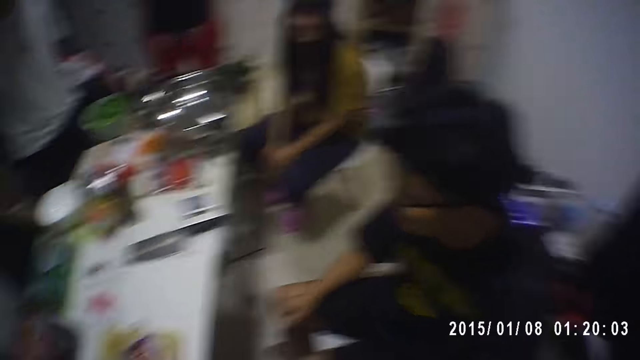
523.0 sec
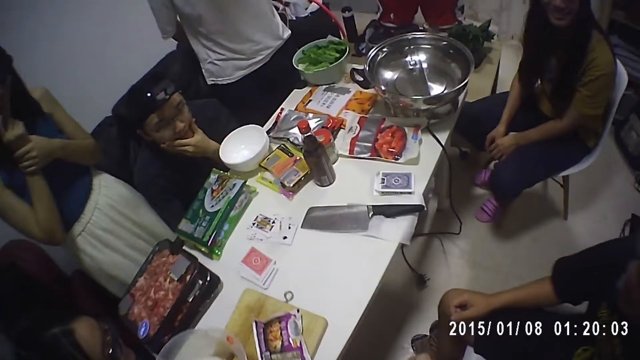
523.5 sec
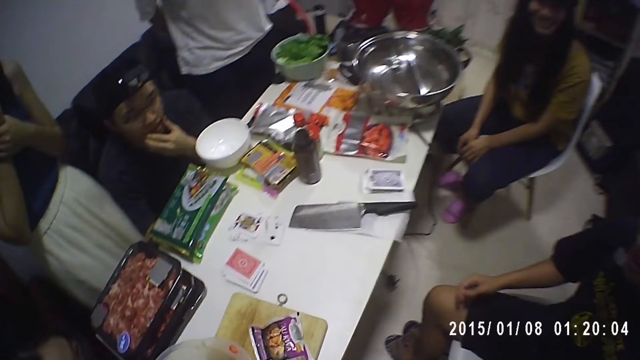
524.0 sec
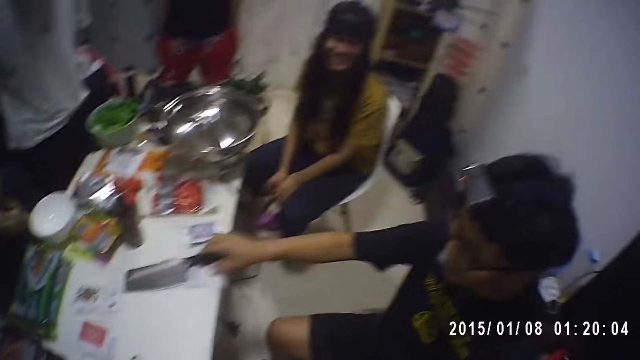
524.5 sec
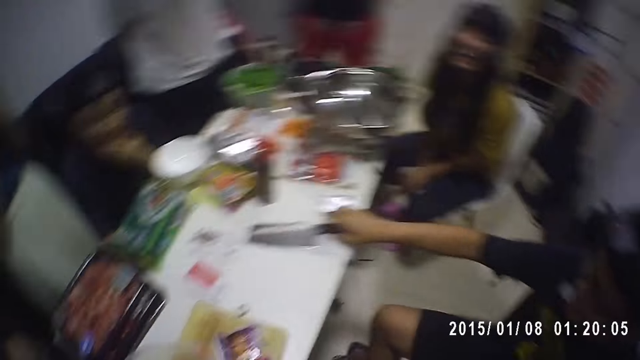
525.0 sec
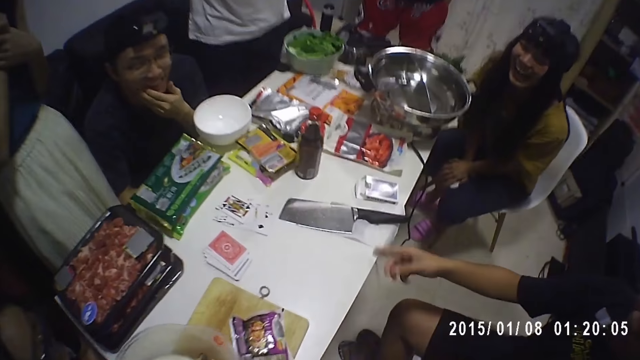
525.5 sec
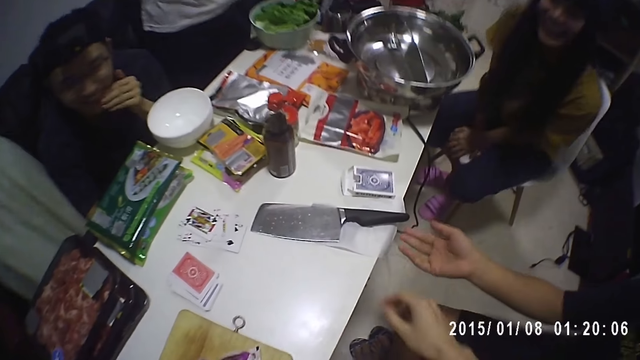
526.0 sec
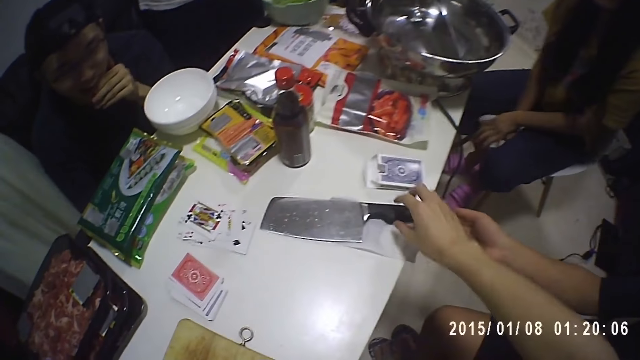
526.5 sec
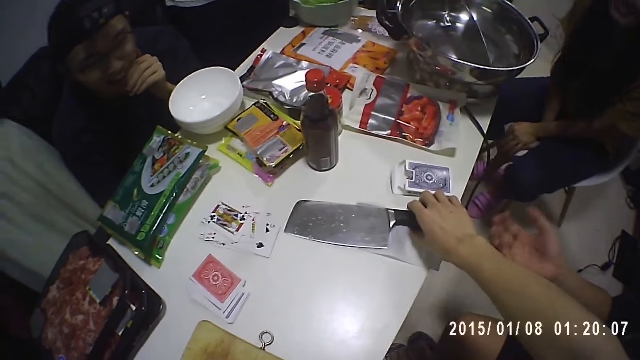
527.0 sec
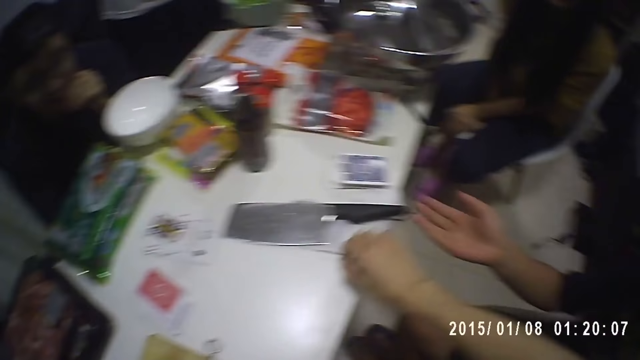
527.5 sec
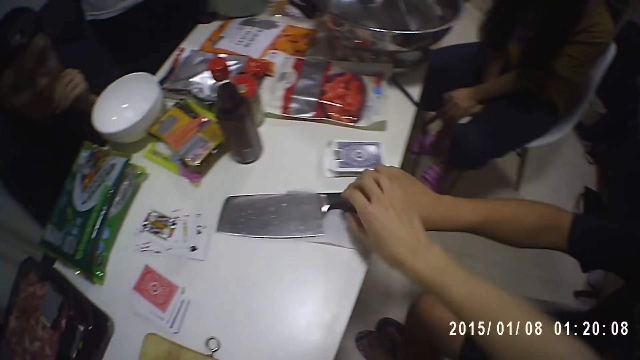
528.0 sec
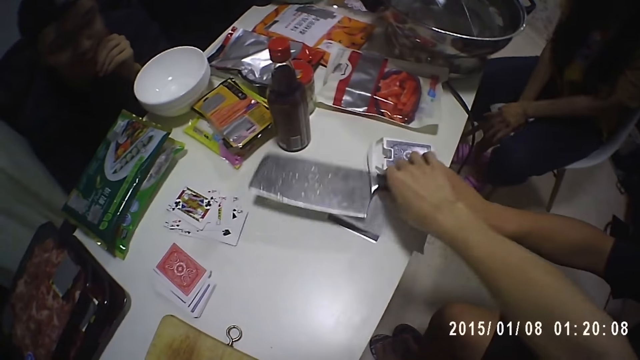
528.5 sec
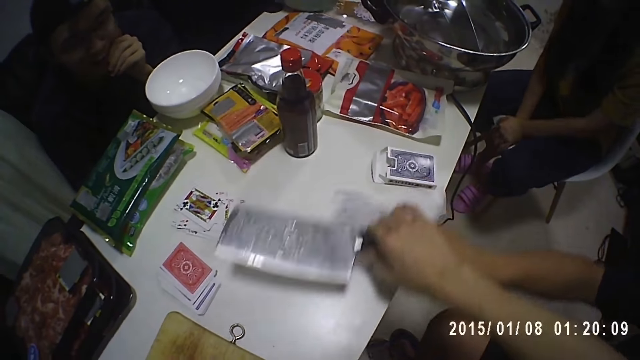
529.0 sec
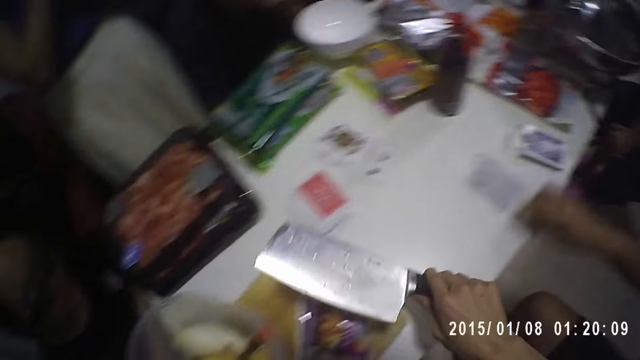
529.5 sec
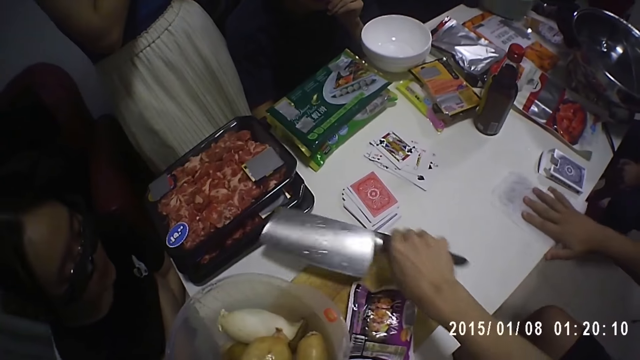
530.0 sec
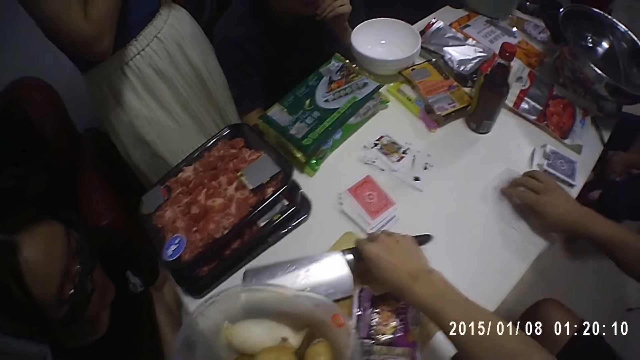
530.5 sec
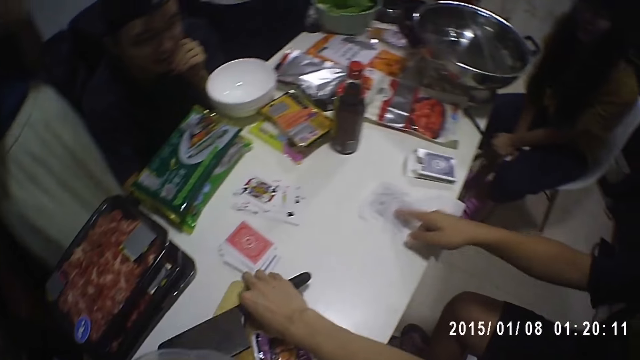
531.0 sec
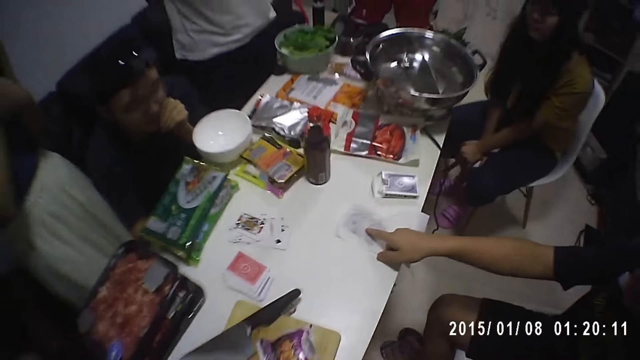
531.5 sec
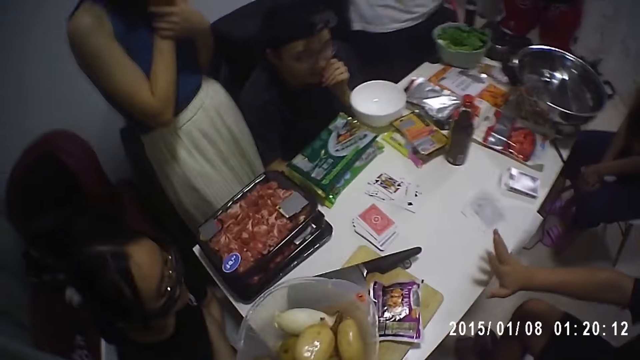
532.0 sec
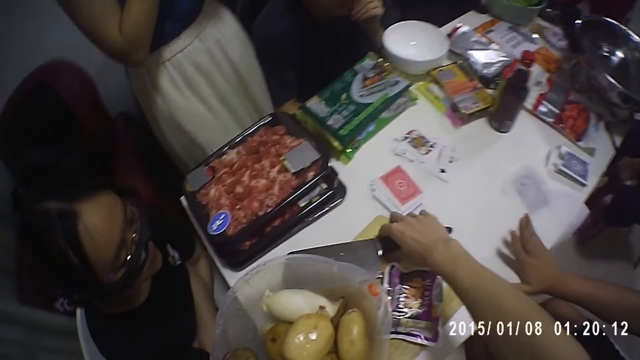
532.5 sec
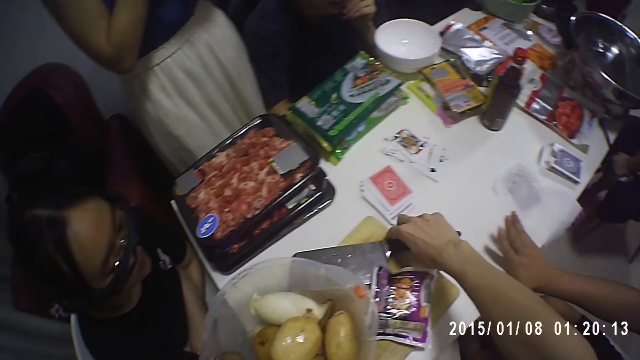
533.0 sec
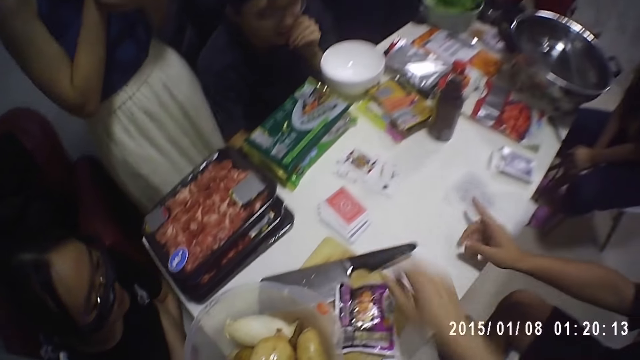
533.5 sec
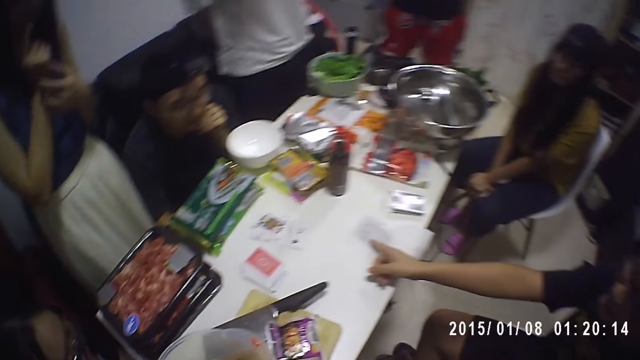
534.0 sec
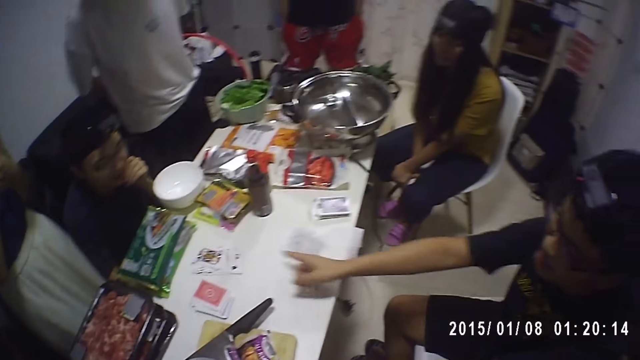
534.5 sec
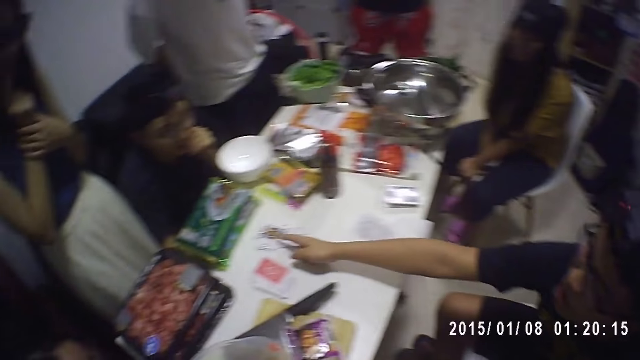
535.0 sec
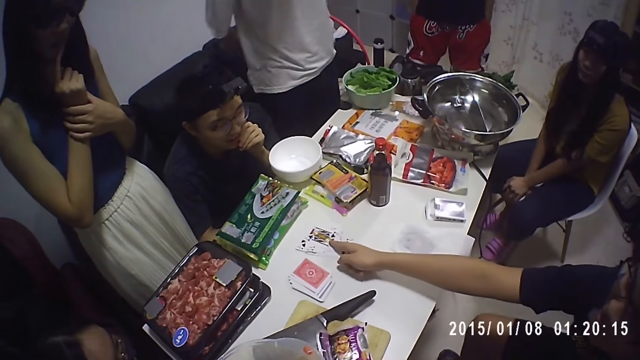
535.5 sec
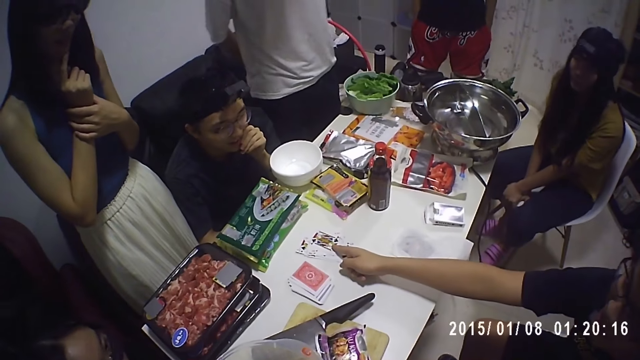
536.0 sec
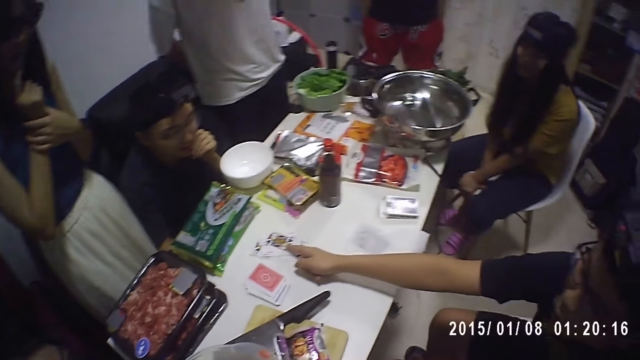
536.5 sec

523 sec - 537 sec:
A man touches the knife on the table. The camera wearer picks up the knife from the table. They change the position of the knife on the table. The man holds the knife and touches a wrapped card on the table. The camera wearer places the knife on the table. They move the knife on the table. The man touches a card on the table.

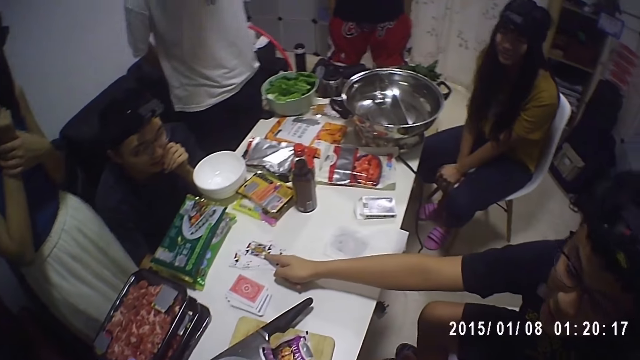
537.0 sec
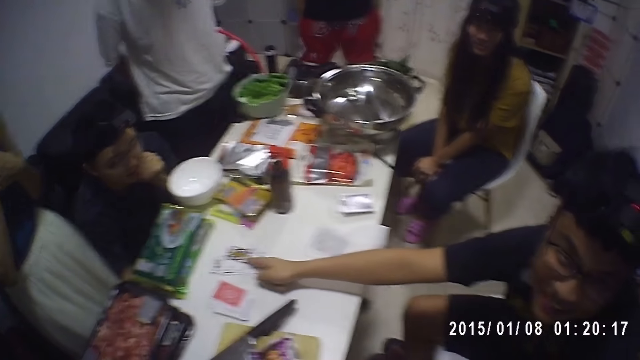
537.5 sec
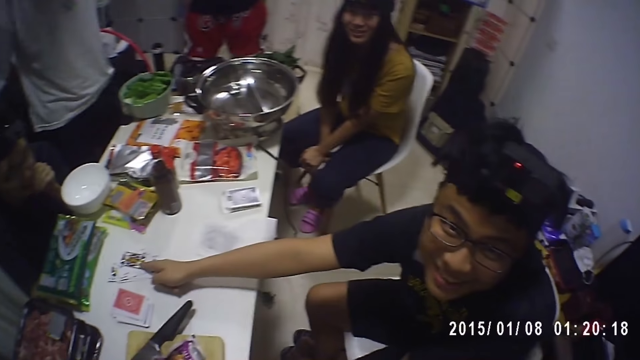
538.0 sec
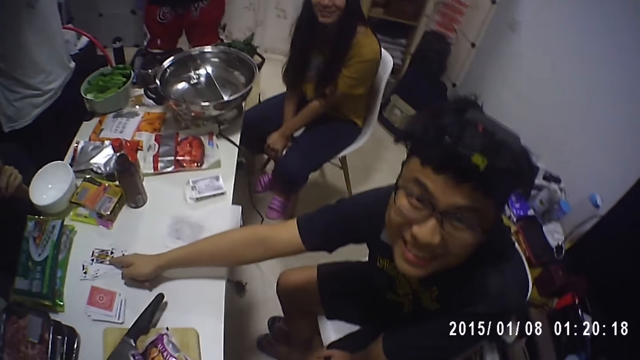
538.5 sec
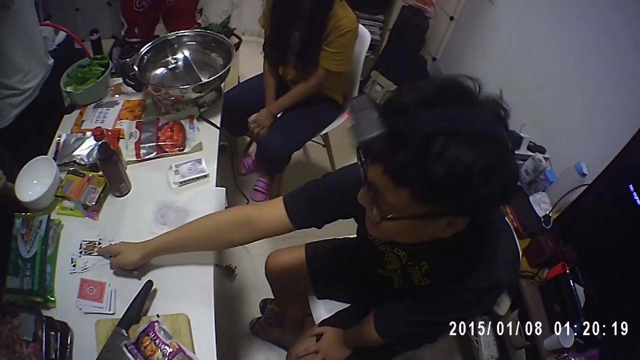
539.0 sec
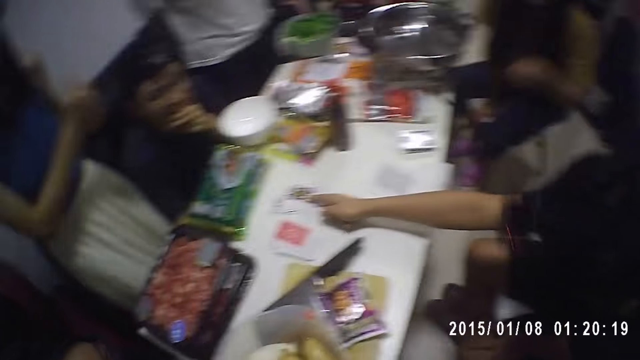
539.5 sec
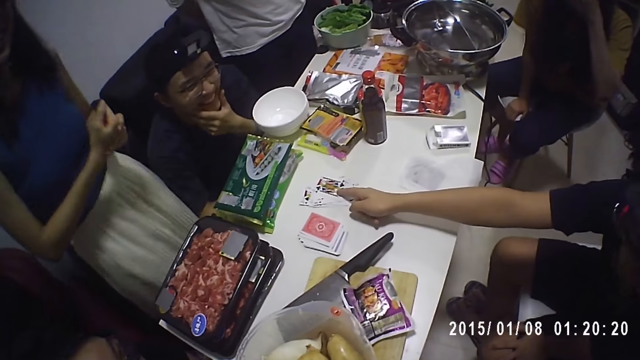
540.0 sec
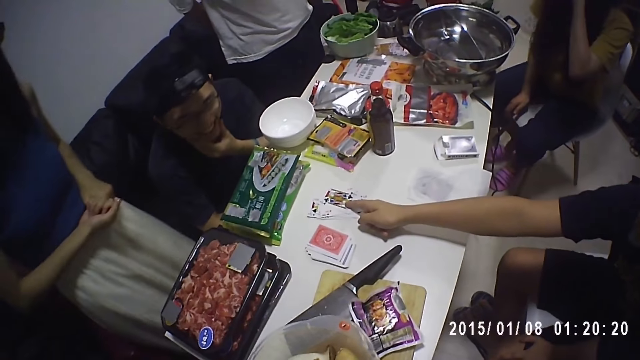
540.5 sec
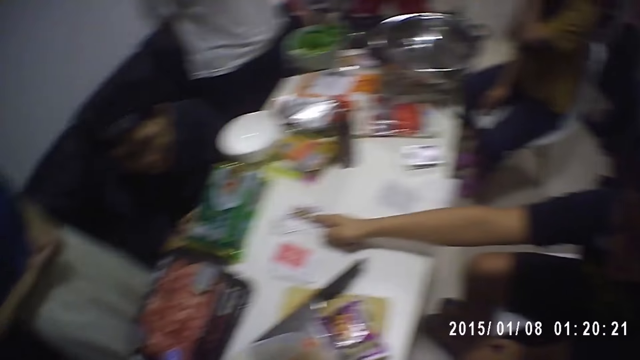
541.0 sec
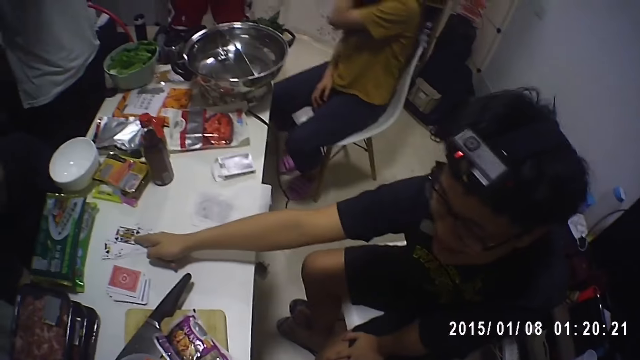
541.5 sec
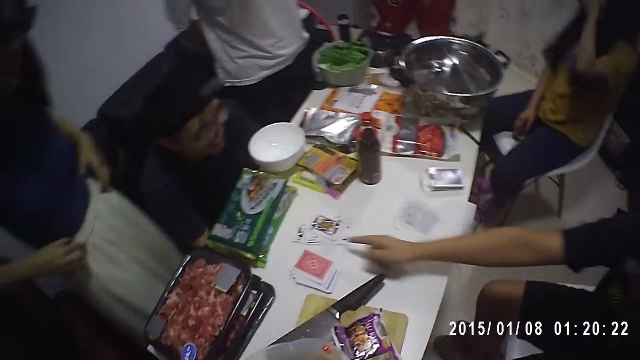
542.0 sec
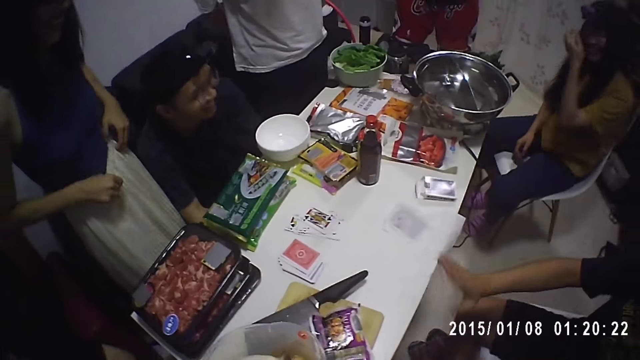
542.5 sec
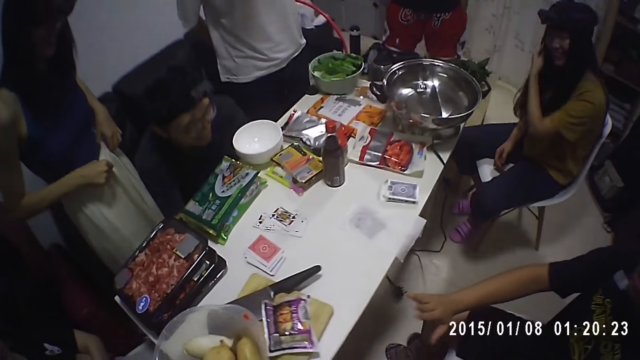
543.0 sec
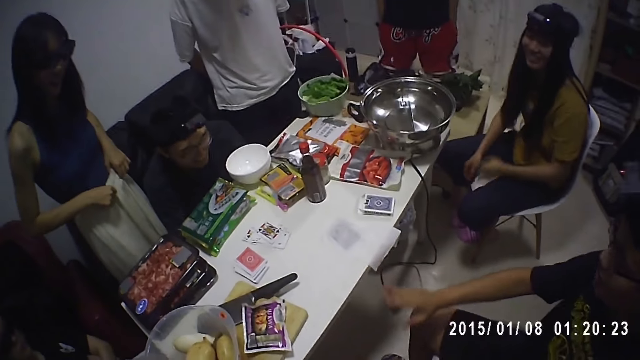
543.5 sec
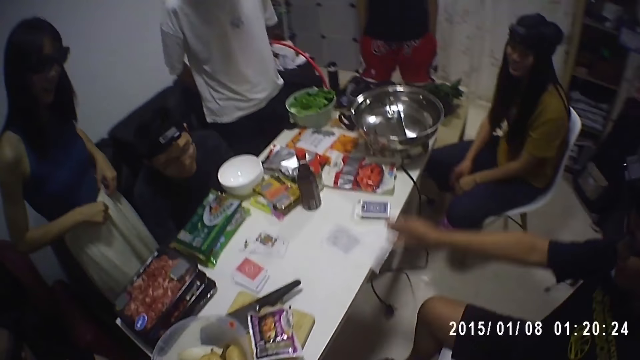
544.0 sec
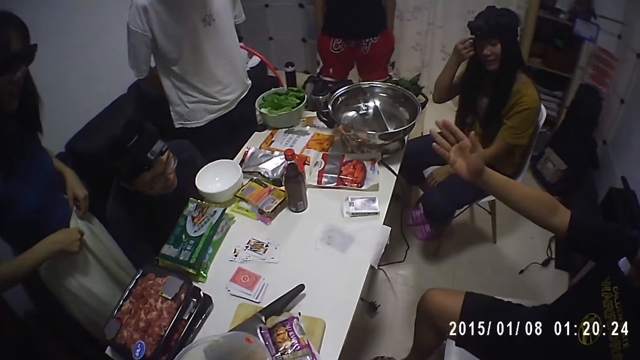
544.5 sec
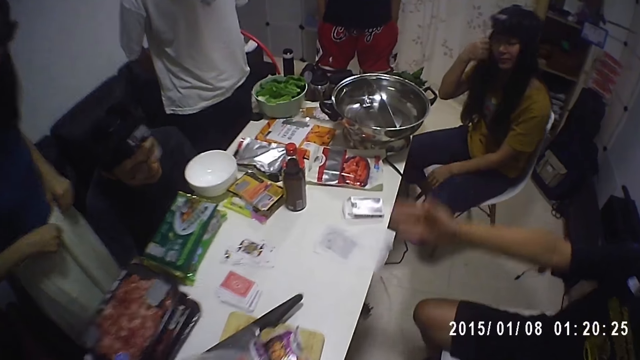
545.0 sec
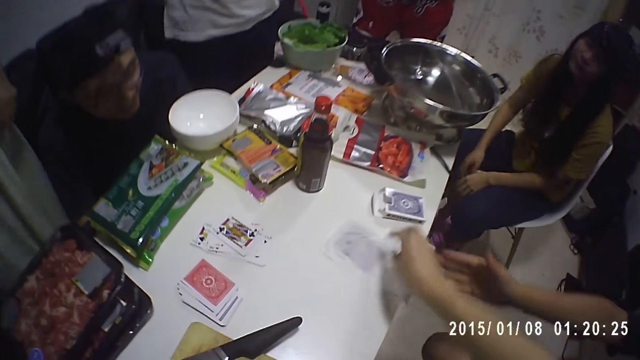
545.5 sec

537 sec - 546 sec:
The camera wearer interacts with the man. A person touches part of her body. Another person adjusts her skirt. The man moves his hand.
